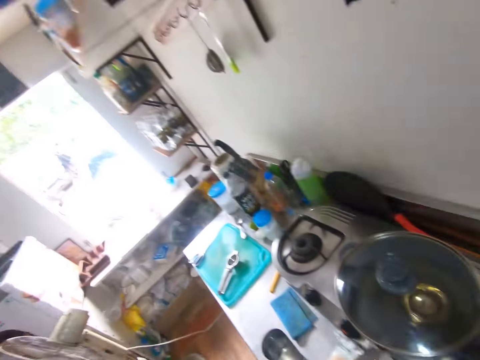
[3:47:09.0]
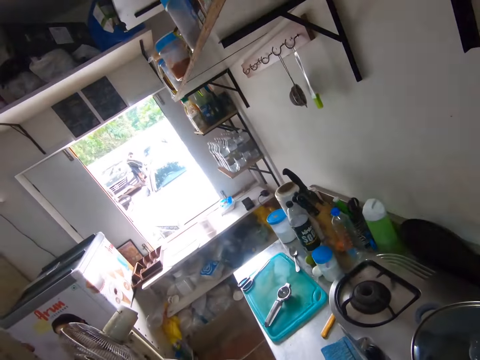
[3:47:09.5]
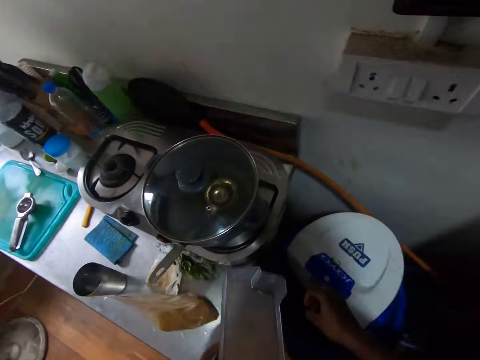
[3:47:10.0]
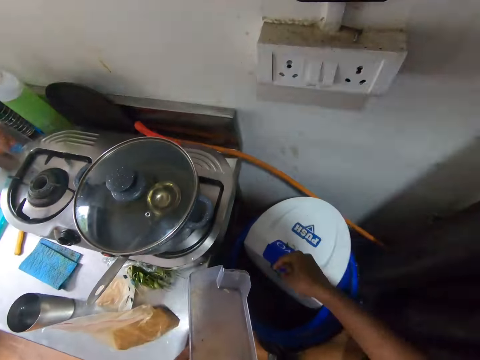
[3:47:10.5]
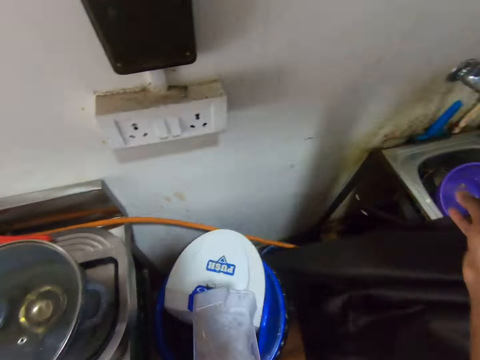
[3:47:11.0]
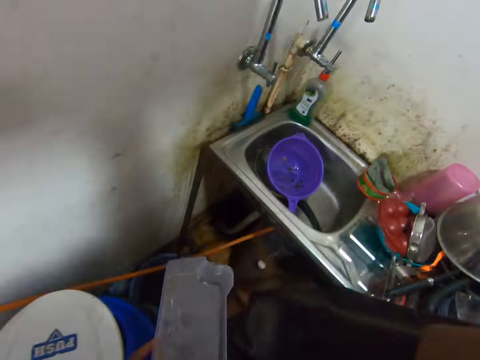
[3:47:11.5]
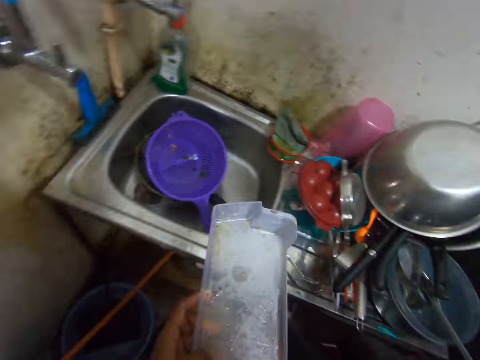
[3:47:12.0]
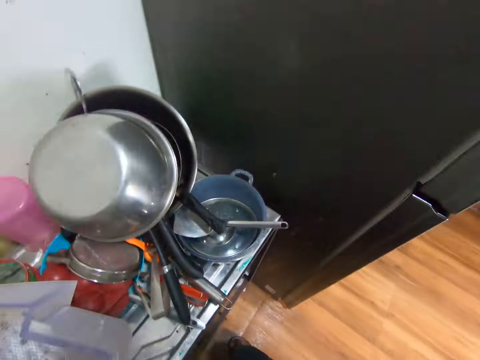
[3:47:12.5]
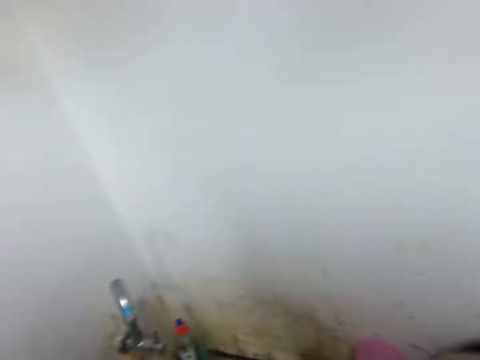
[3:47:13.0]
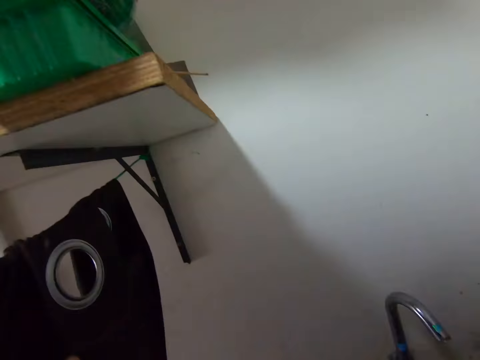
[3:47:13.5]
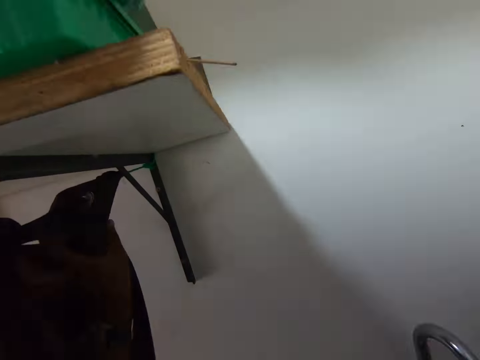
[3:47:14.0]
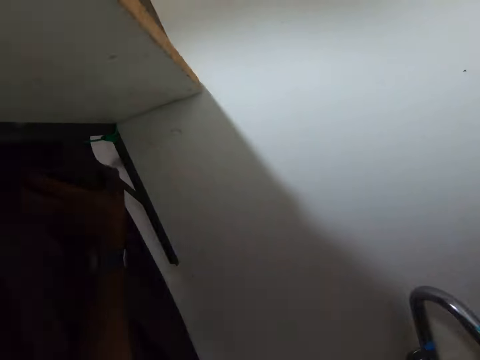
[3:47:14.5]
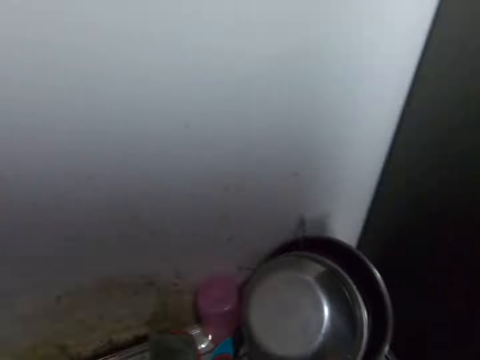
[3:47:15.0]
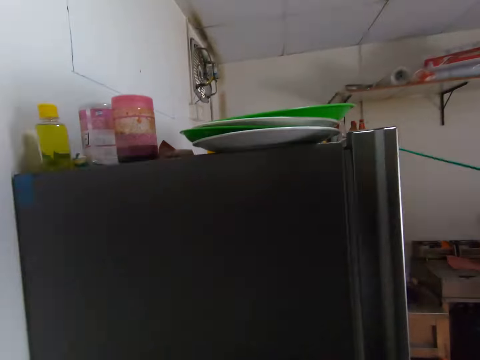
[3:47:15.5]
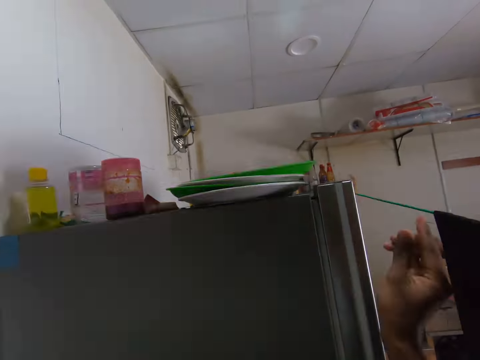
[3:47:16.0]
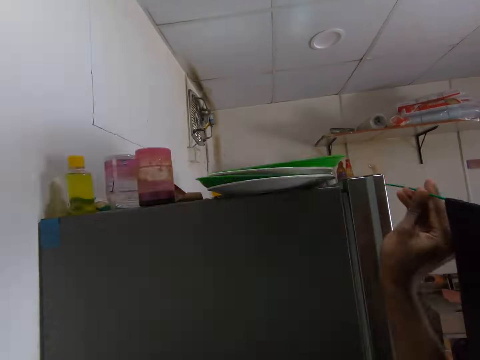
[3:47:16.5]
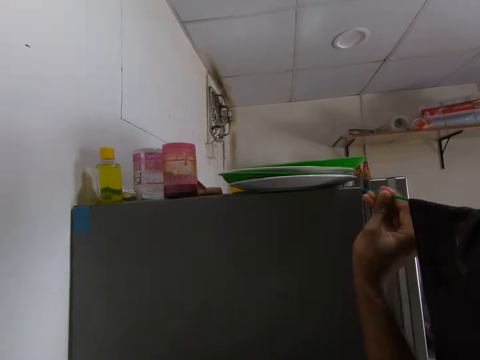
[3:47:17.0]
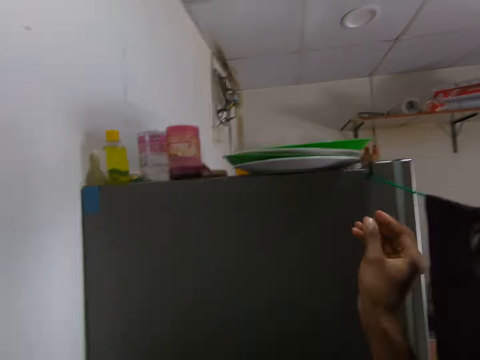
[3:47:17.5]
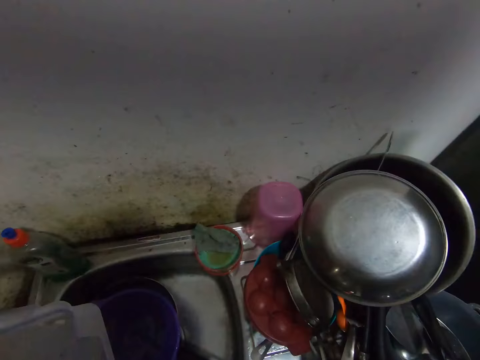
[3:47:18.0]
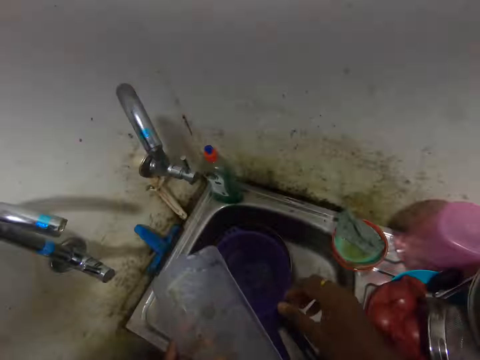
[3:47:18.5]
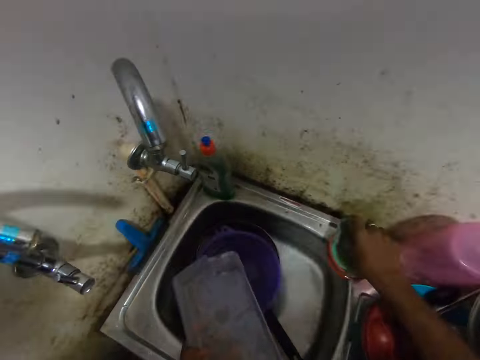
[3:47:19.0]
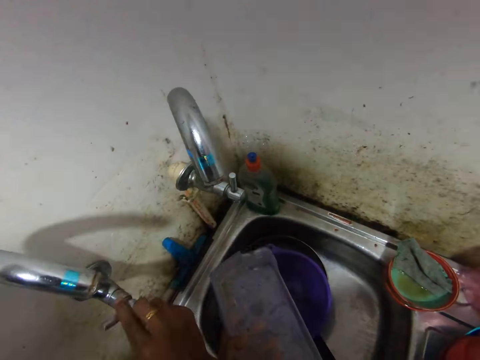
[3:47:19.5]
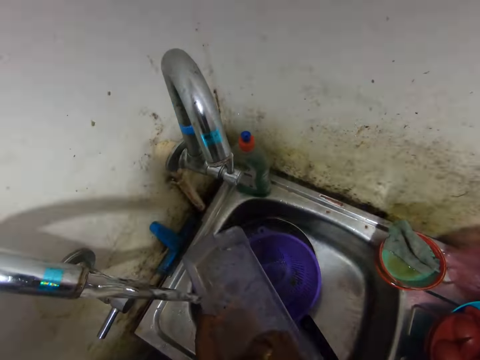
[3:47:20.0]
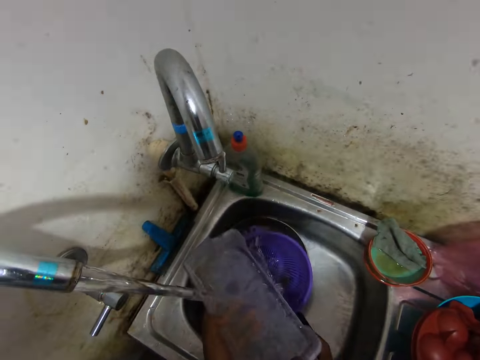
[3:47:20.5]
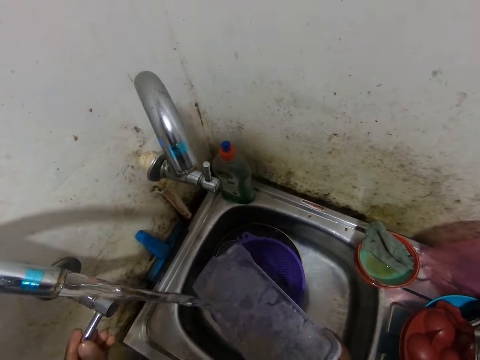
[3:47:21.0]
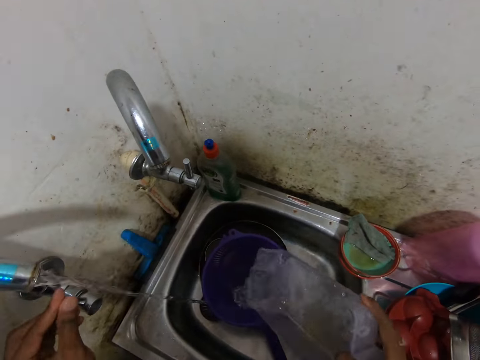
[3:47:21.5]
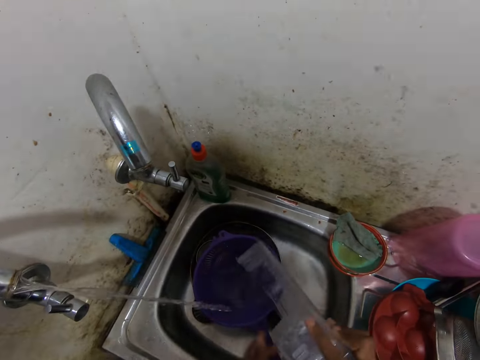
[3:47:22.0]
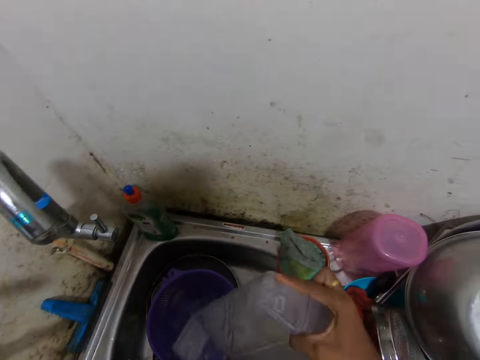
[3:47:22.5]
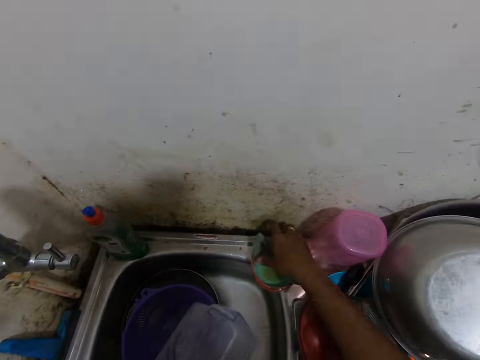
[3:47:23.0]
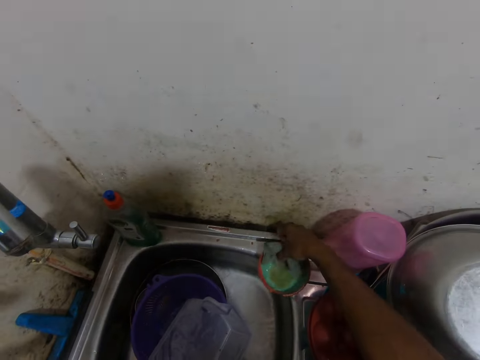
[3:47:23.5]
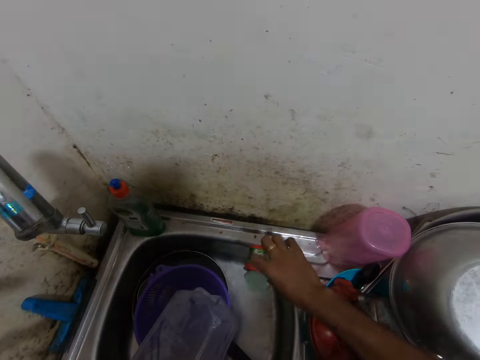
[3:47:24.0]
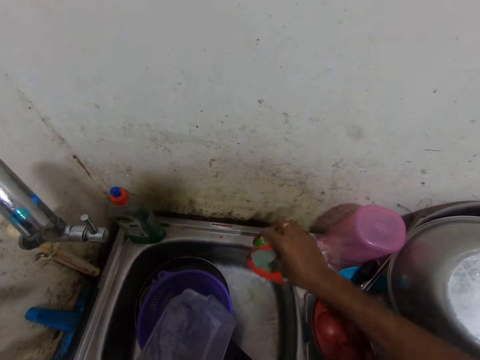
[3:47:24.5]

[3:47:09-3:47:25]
The camera wearer raises his hand. He throws dirt in the plastic bin with his right hand. He adjusts a curtain with his right hand. He pushes the curtain. He adjusts the curtain with his left hand. He adjusts a rope with his right hand. He touches the sponge on the sink with his right hand. He opens the tap with his right hand. He holds the fridge door shelf with both hands. He holds the fridge door shelf with his right hand. He closes the tap with his left hand. He empties the water in the fridge door shelf into the sink with his right hand. He holds the fridge door shelf with both hands. He holds the fridge door shelf with his left hand. He picks the sponge and the plastic cover from the sink with his right hand. He empties the water in the plastic cover into the sink with his right hand.

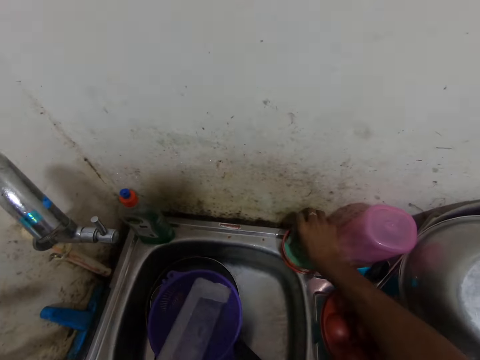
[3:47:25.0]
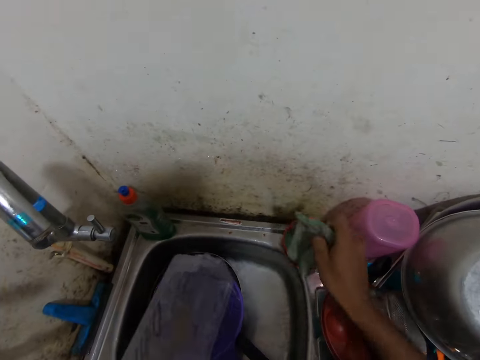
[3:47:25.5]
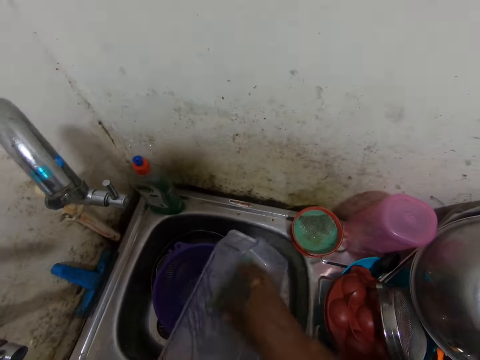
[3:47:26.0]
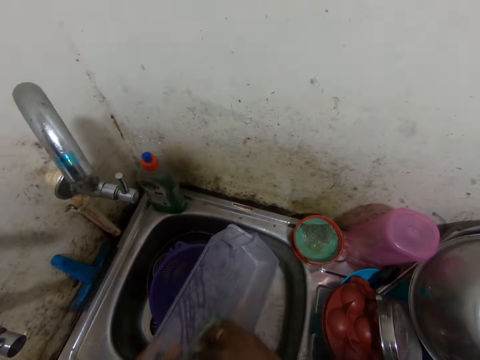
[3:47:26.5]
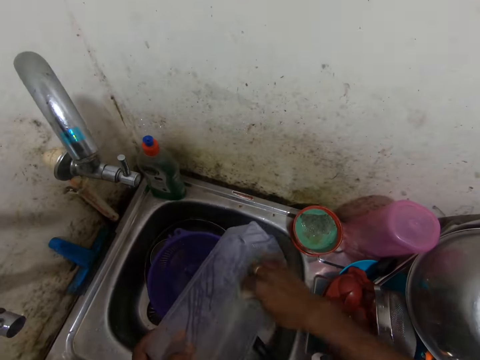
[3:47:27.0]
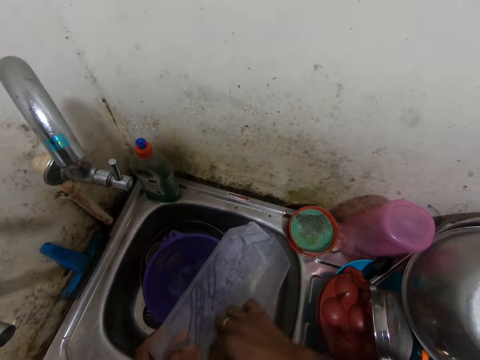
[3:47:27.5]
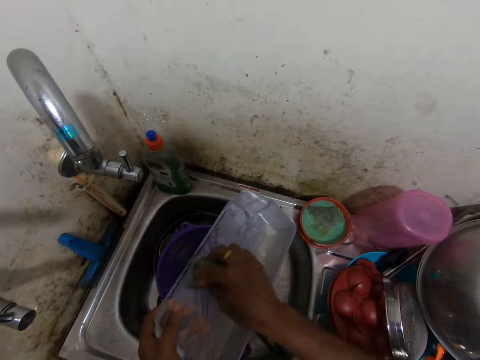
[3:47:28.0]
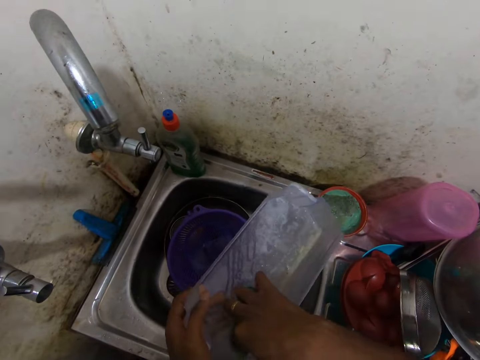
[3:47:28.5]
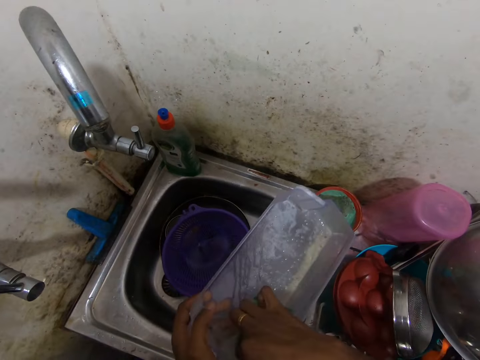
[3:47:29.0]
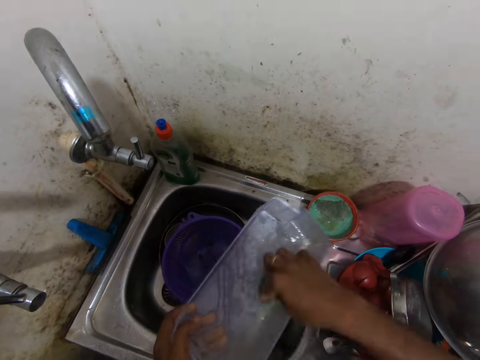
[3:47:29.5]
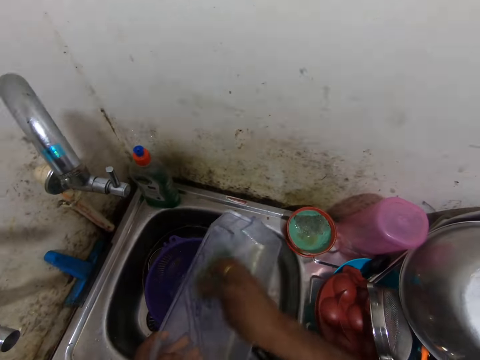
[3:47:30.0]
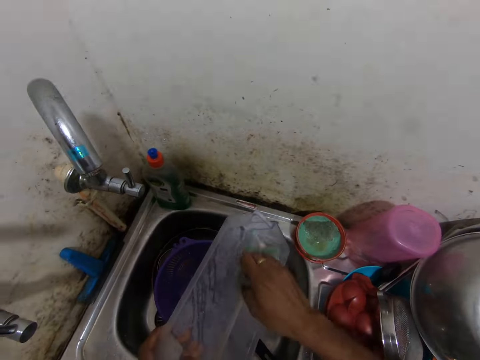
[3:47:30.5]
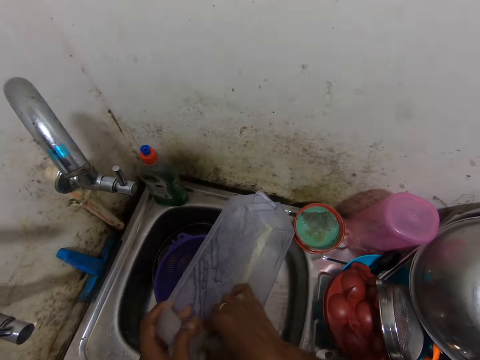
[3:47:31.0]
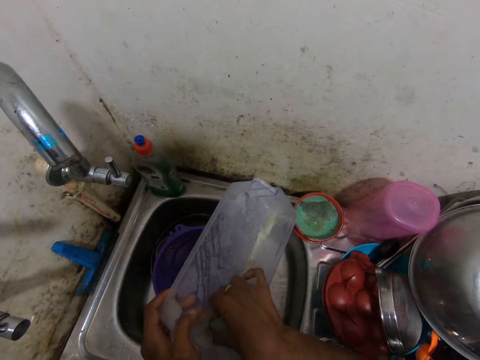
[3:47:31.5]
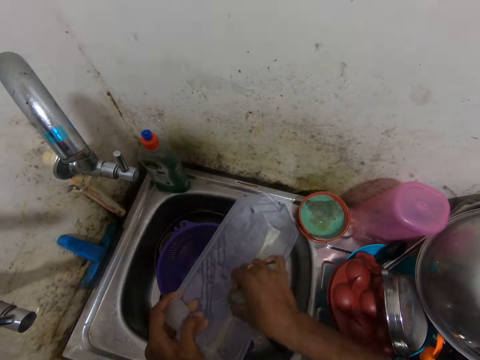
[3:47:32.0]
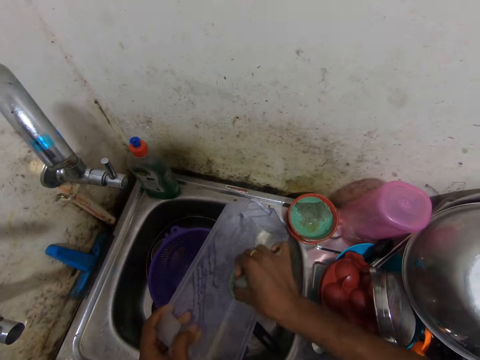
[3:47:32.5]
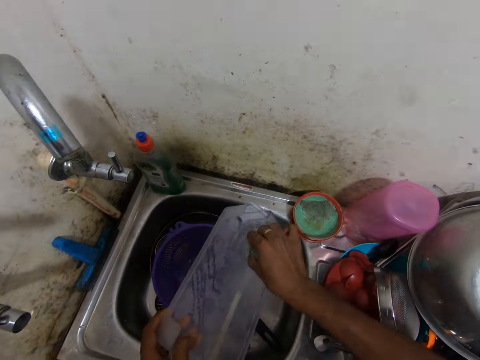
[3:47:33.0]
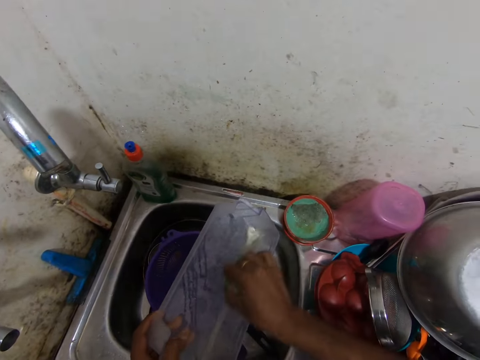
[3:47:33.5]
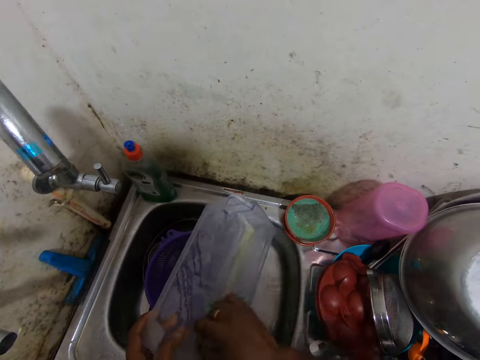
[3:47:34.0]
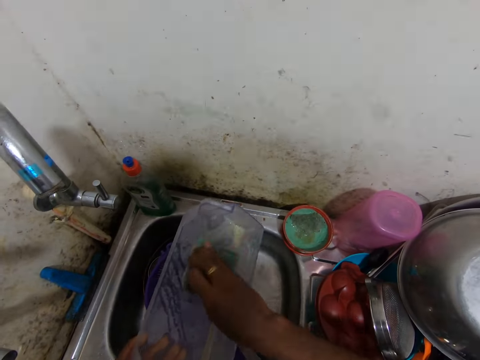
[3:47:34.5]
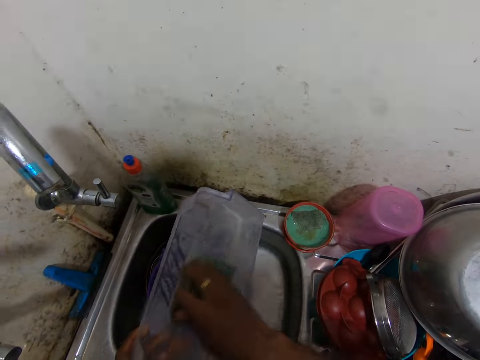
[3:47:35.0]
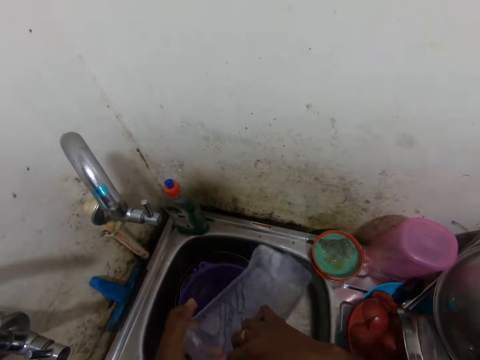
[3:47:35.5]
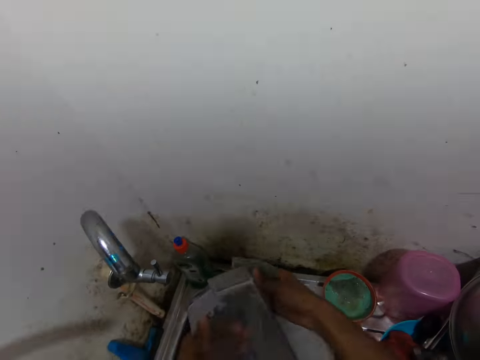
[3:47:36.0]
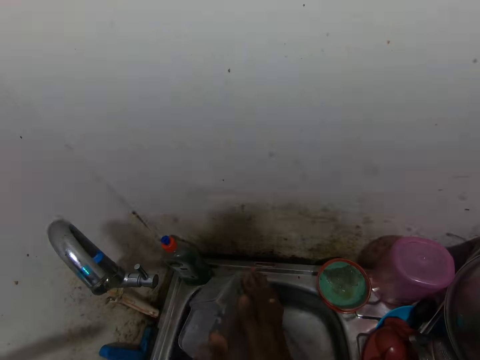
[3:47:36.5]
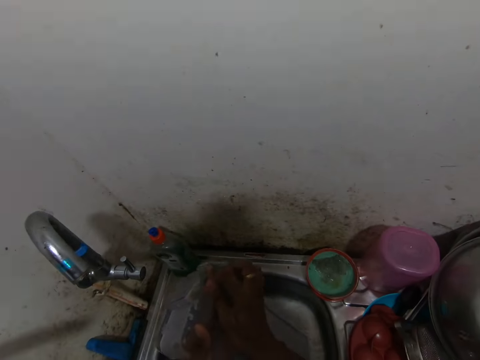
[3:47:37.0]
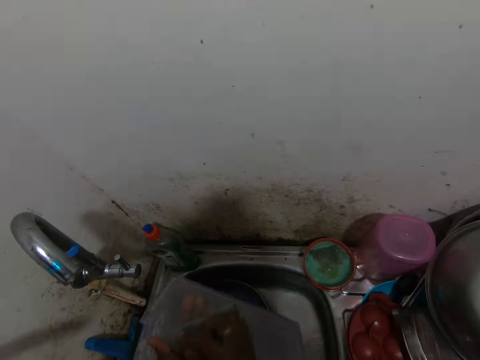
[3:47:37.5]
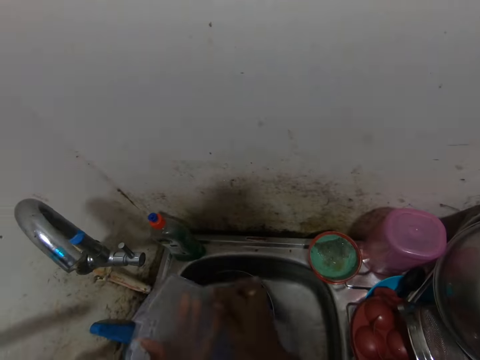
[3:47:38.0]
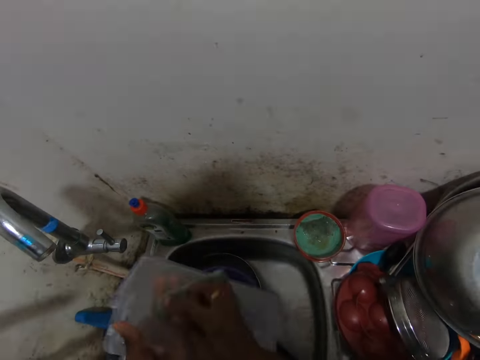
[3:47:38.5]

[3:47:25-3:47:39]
The camera wearer drops the plastic cover on the sink with his right hand. He picks the sponge from the plastic cover with his right hand. He washes the fridge door shelf with the sponge in his right hand. He holds the fridge door shelf with both hands. He holds the fridge door shelf with his left hand. He washes the fridge door shelf with the sponge in his right hand.
